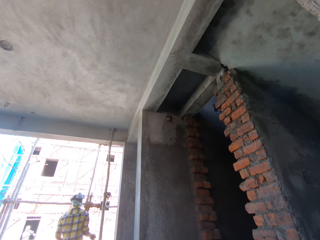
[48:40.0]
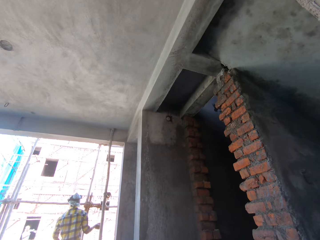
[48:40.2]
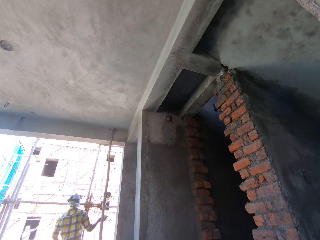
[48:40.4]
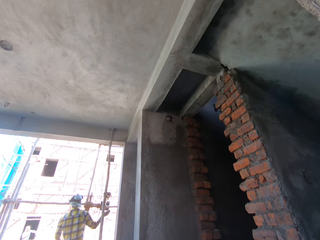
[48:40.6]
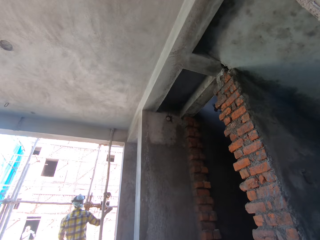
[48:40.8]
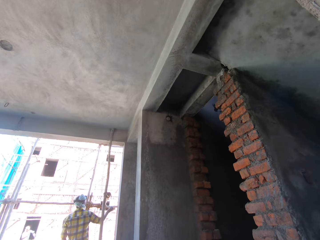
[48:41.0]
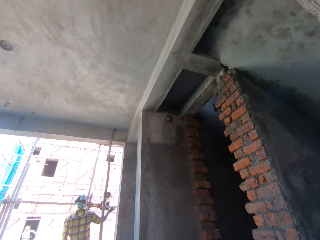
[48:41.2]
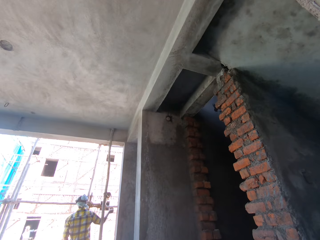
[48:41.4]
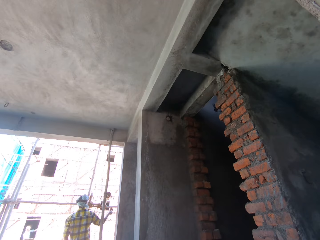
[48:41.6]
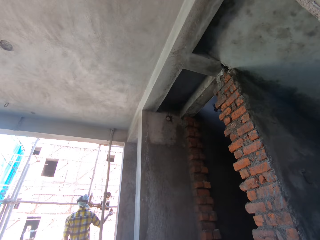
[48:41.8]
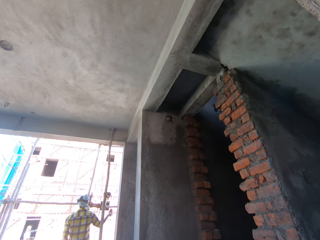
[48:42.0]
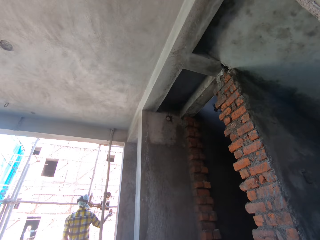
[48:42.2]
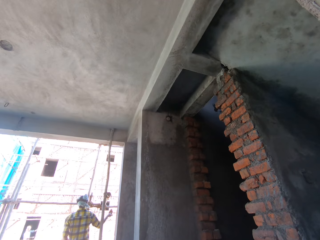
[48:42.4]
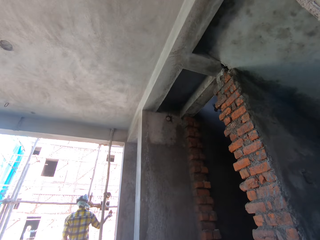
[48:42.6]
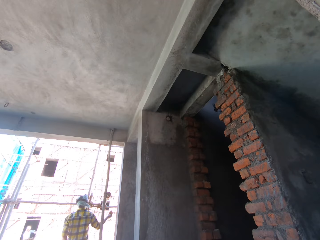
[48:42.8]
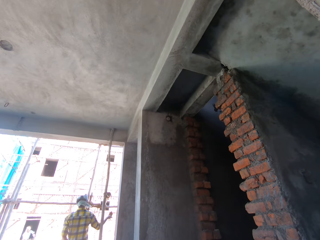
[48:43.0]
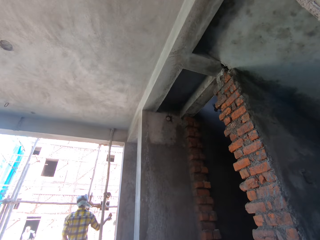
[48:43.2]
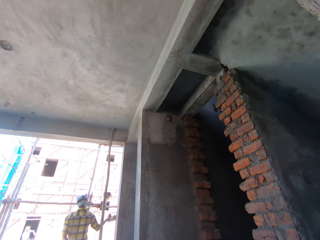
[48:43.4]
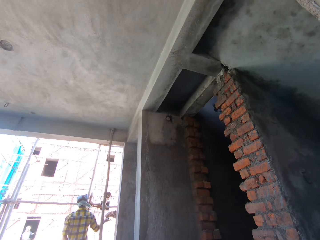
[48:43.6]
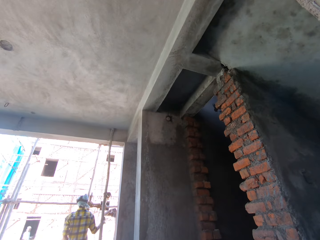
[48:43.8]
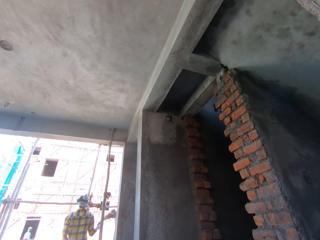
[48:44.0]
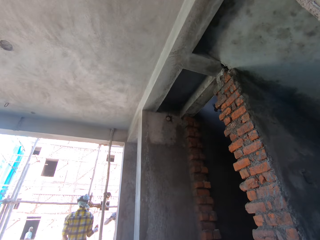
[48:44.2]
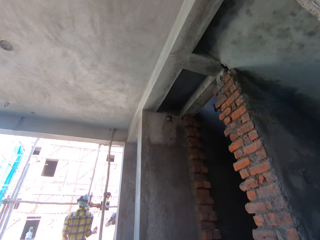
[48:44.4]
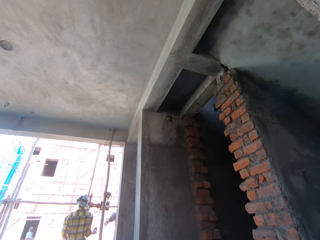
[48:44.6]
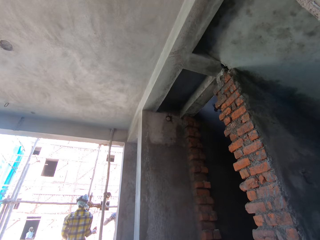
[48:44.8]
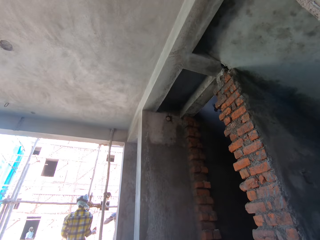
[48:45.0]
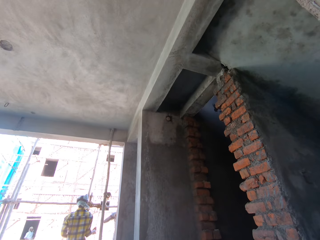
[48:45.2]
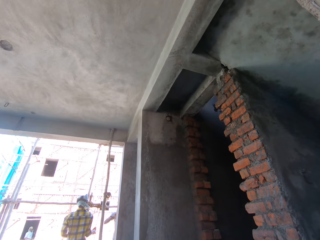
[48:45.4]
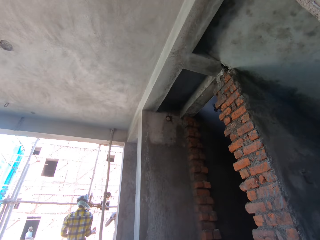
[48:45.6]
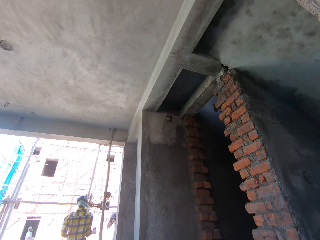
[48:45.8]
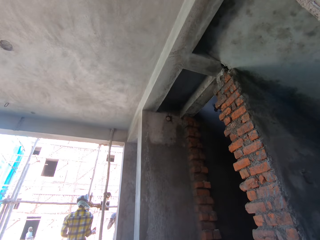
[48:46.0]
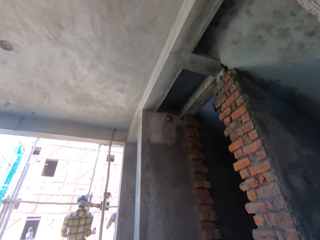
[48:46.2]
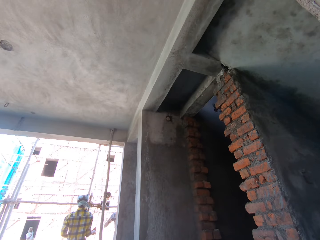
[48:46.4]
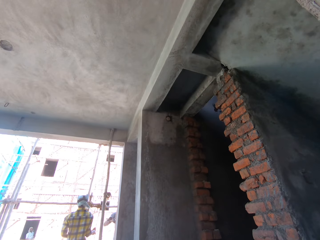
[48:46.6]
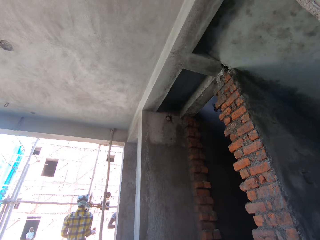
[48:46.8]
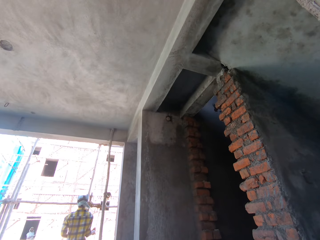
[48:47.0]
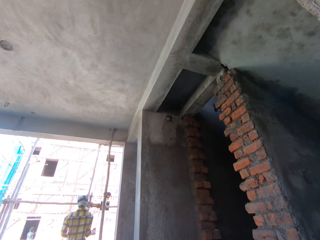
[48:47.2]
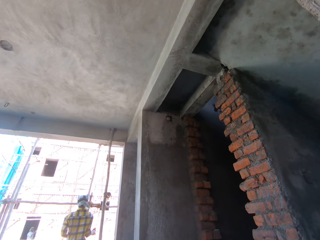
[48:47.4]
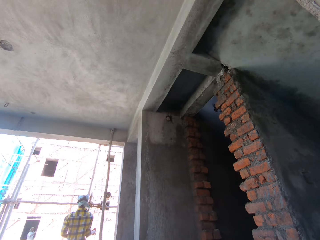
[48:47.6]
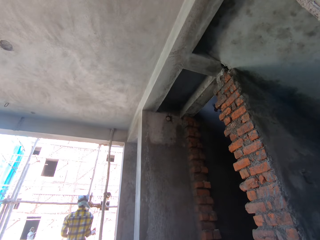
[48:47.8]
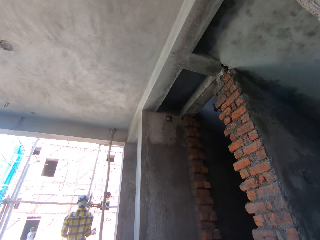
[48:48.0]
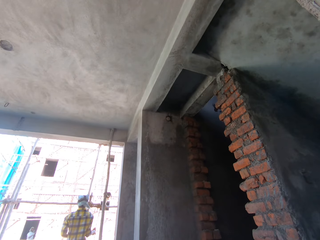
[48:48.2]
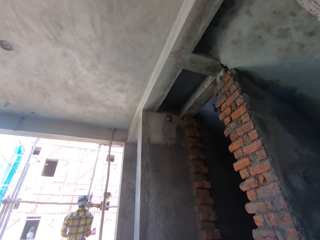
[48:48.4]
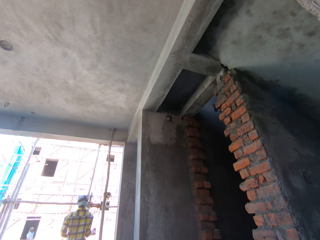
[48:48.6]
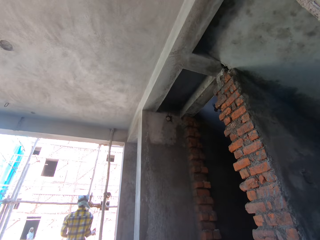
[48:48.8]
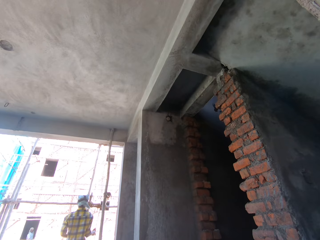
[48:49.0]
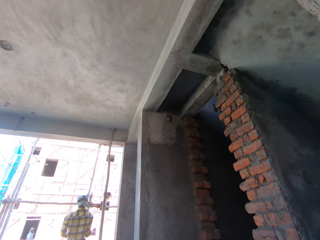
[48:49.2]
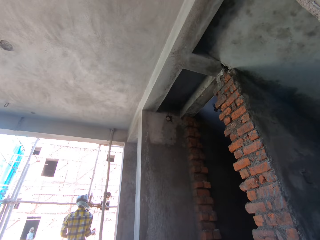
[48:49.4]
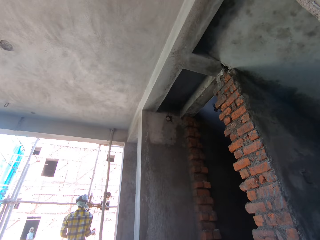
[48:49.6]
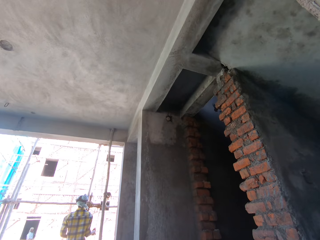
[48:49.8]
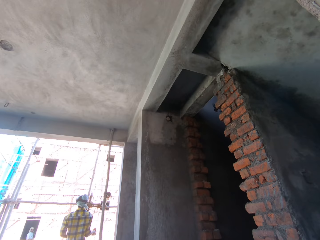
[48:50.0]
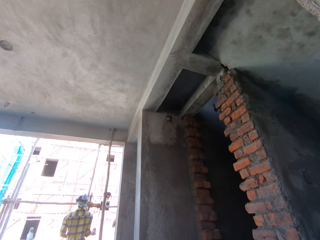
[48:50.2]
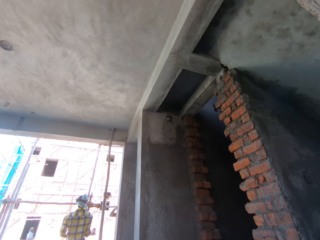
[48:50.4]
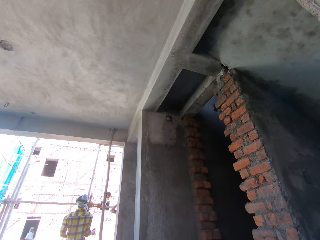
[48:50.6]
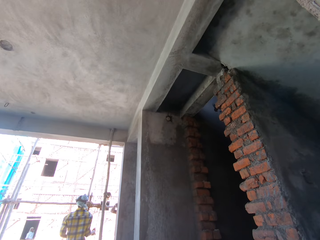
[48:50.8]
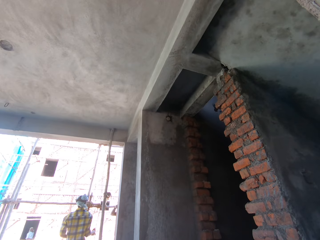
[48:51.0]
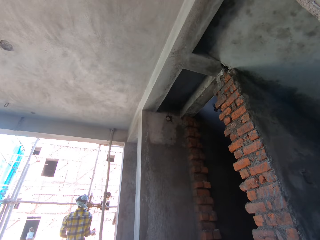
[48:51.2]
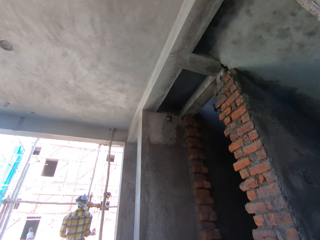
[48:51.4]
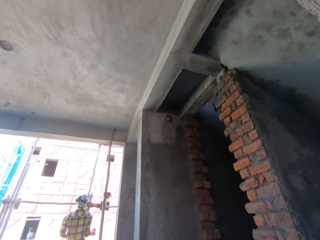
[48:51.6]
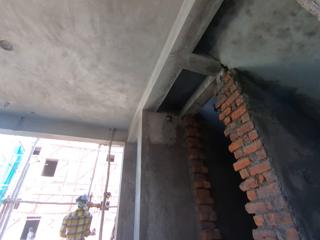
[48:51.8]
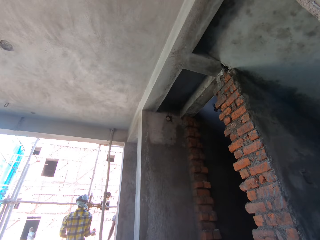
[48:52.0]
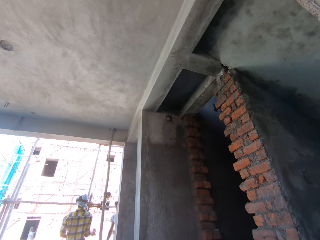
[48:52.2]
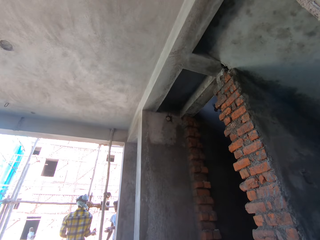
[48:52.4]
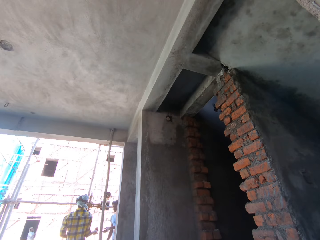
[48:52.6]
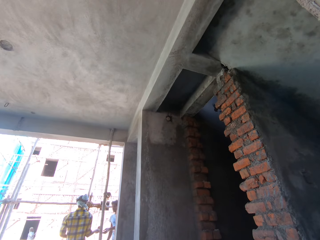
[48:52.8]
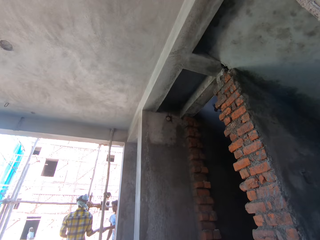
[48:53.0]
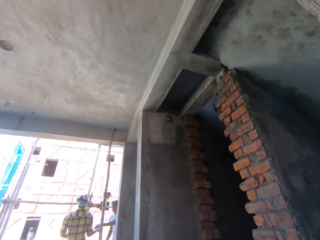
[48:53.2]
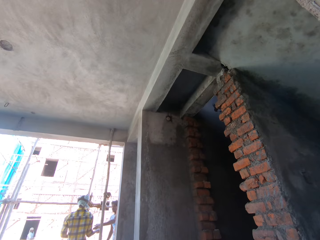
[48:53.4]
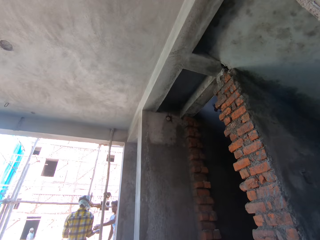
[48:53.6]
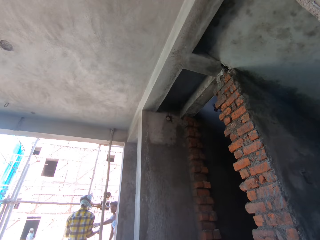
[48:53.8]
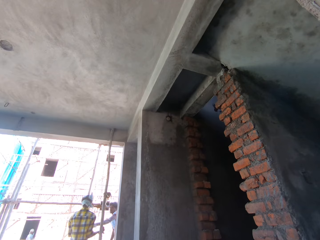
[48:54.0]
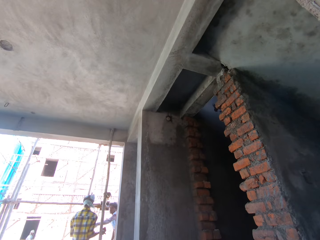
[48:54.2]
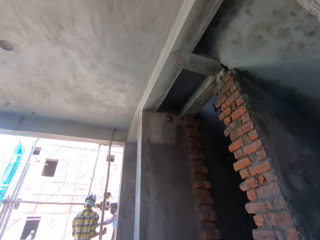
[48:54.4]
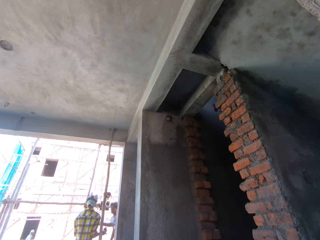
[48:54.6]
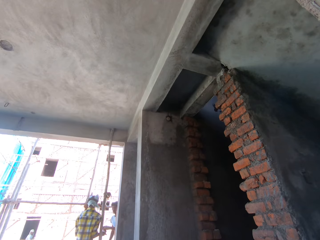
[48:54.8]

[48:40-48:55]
The man cleans the pole with the piece of cloth in his right hand. Another man plasters the wall with the trowel in his right hand. A third man plasters the wall with the trowel in his right hand. The second man pastes the mortar on the wall with the trowel in his right hand and plasters the wall with the trowel in his right hand. The third man plasters the wall with the trowel in his right hand. The third man interacts with the first man.

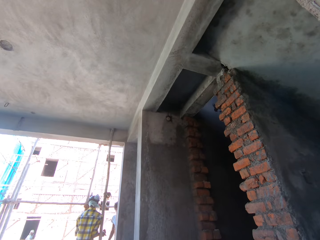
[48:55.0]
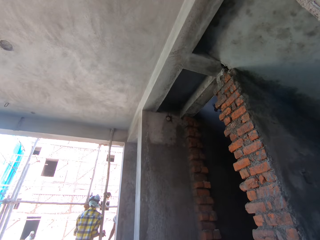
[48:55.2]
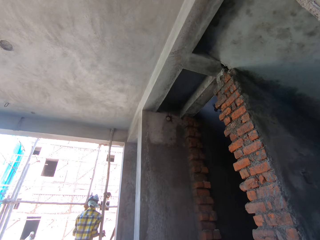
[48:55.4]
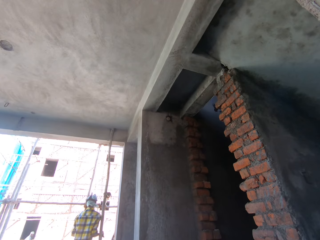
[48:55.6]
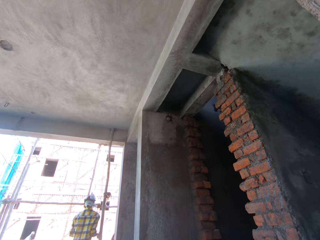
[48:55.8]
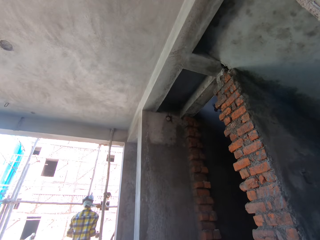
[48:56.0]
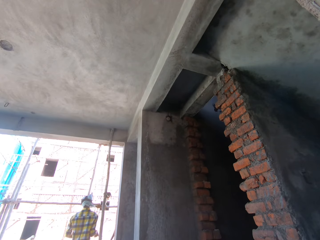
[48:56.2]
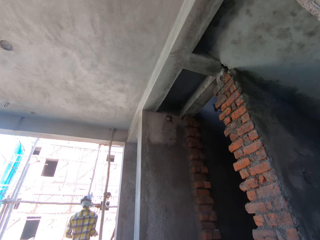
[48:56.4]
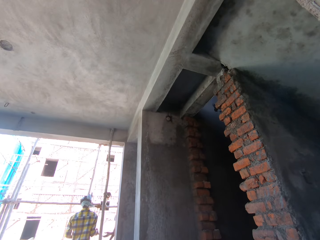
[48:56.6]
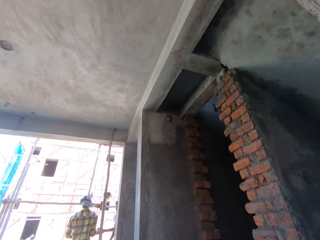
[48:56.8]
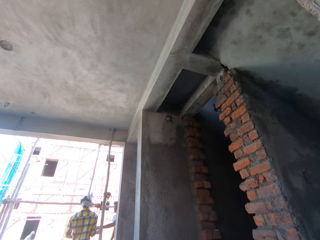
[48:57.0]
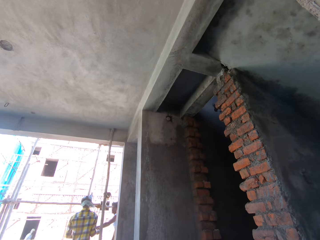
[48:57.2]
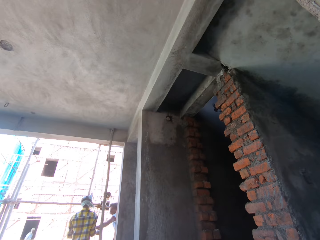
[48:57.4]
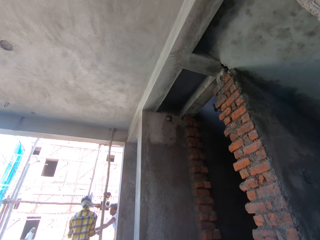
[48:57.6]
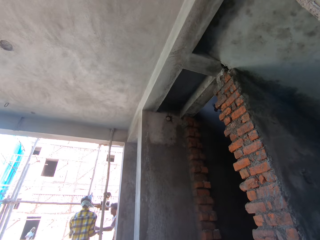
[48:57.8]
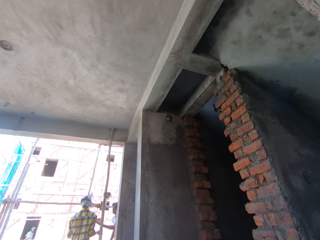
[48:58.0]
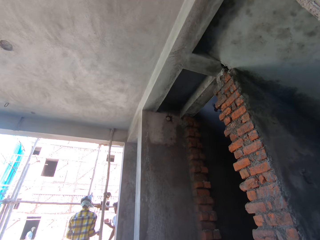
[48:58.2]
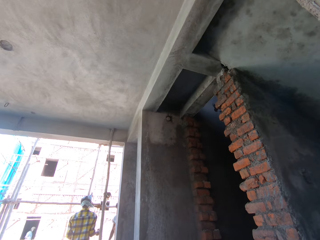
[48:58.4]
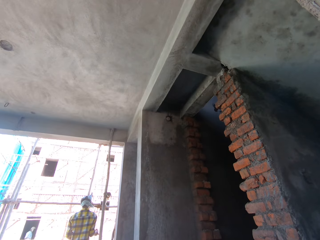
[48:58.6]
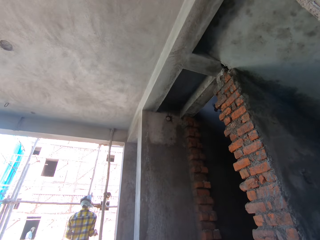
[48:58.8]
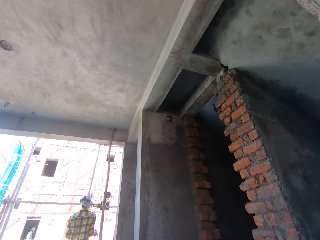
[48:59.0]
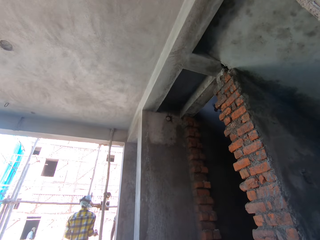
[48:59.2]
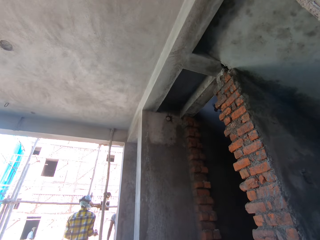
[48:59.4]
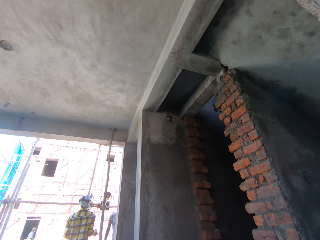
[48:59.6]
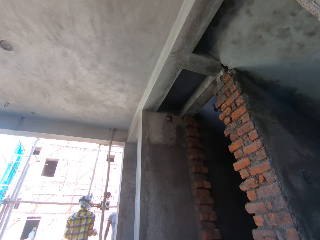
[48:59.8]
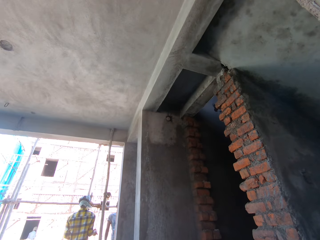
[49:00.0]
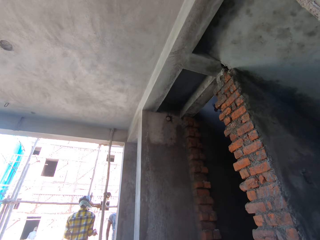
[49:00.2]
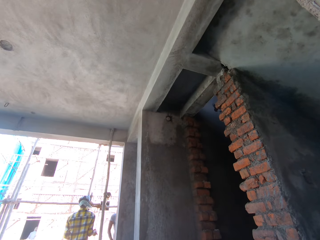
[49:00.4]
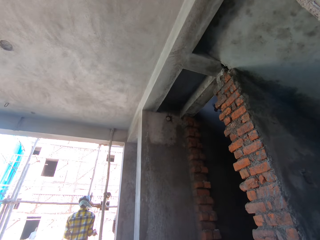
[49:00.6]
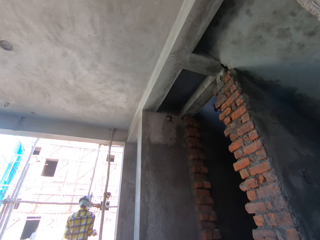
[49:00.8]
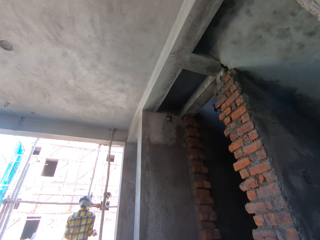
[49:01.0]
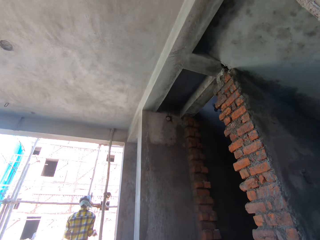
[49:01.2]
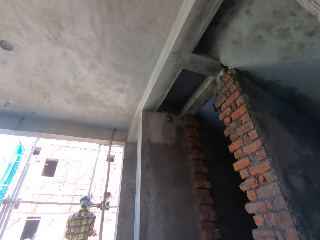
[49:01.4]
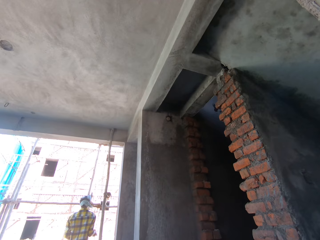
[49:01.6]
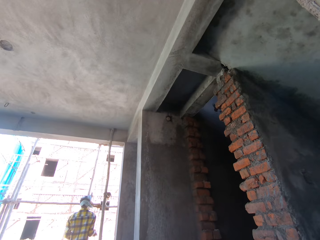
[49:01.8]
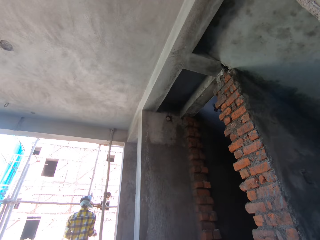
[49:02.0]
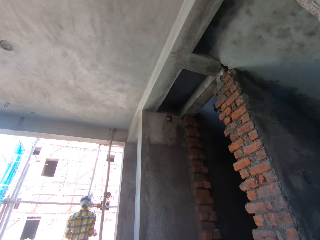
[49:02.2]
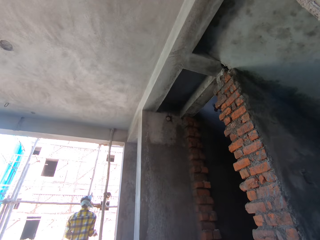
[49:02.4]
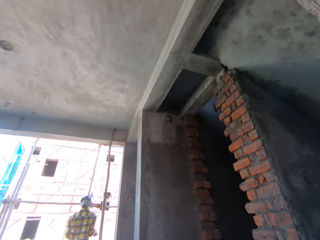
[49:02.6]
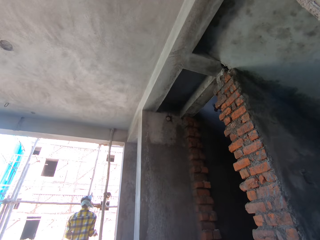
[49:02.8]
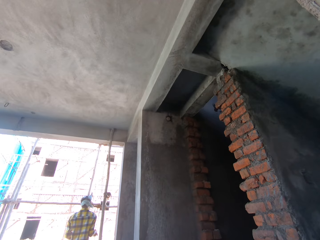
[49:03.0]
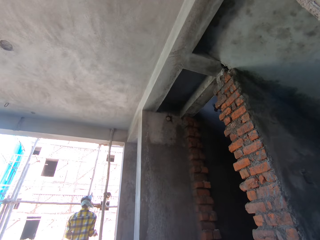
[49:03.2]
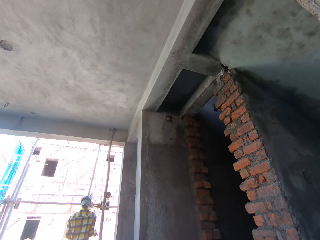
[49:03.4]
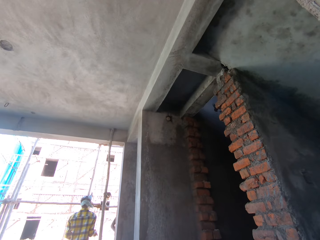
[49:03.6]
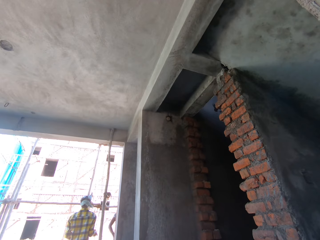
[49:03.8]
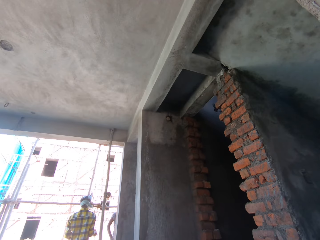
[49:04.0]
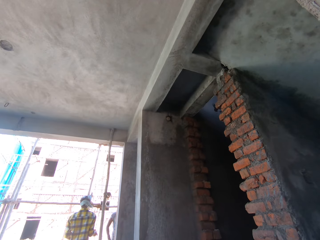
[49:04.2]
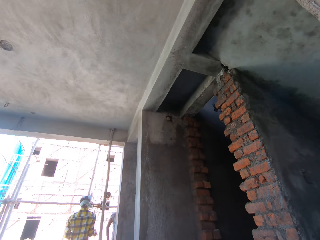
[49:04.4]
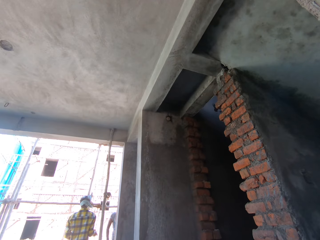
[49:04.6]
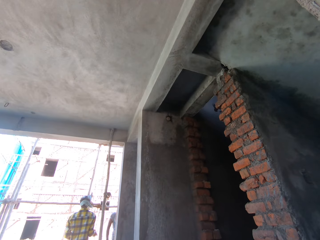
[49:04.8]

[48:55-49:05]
The man places the trowel on the workbench with his right hand.
